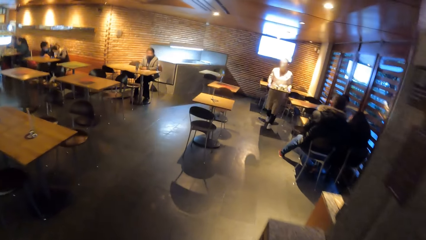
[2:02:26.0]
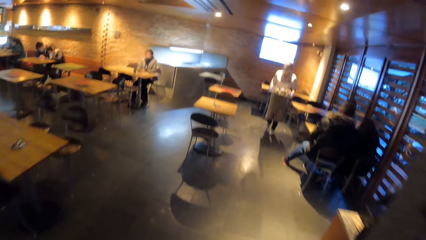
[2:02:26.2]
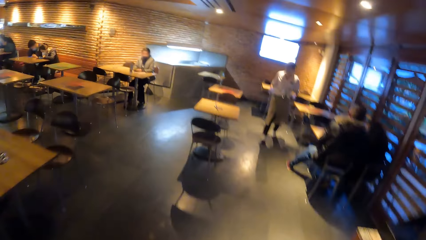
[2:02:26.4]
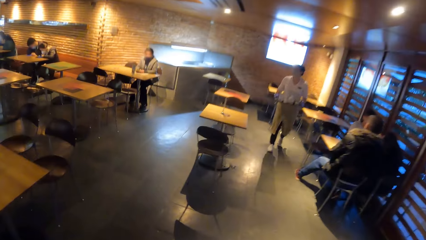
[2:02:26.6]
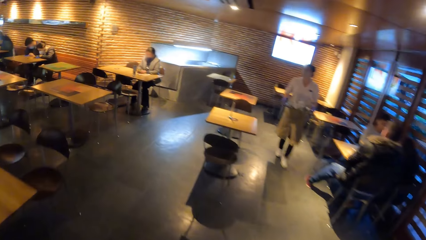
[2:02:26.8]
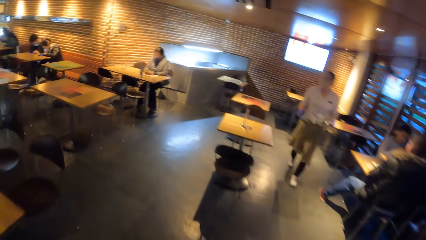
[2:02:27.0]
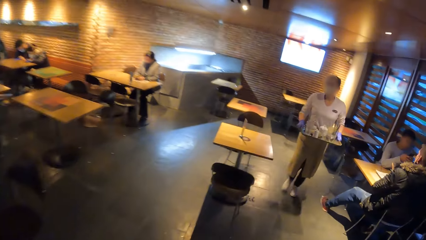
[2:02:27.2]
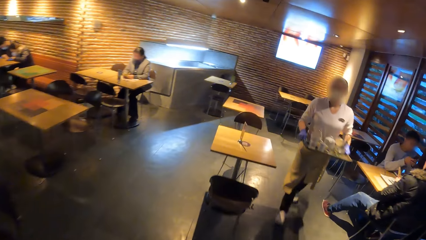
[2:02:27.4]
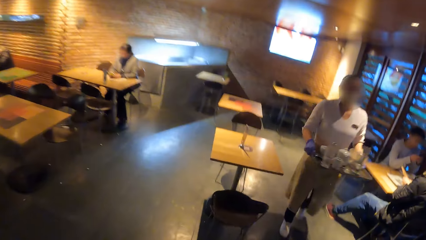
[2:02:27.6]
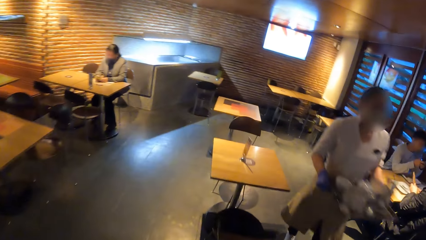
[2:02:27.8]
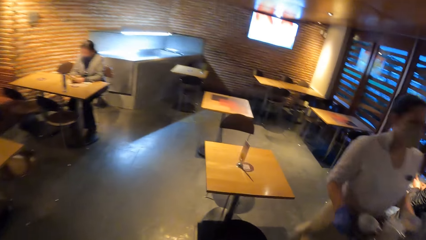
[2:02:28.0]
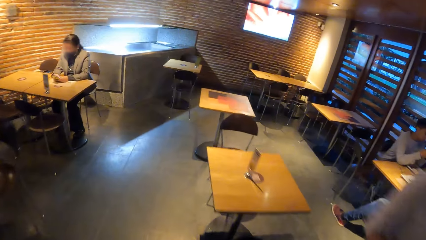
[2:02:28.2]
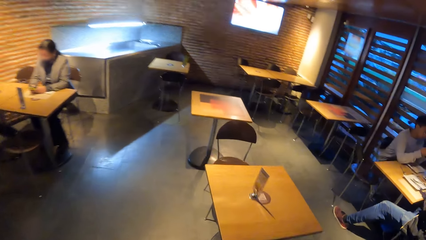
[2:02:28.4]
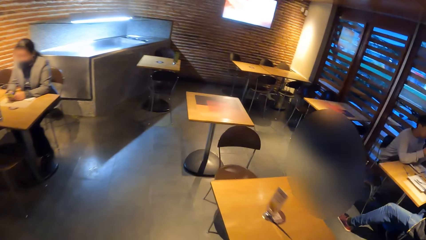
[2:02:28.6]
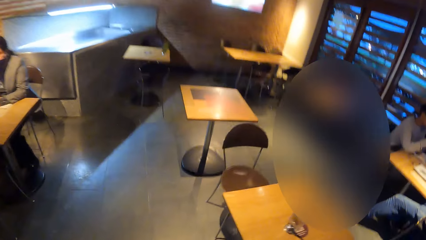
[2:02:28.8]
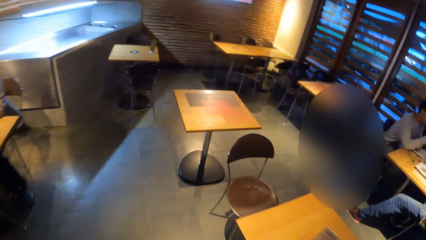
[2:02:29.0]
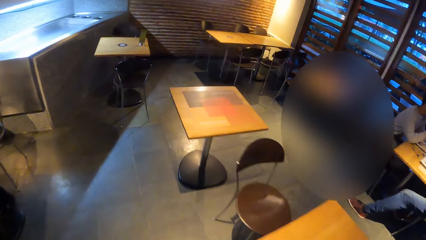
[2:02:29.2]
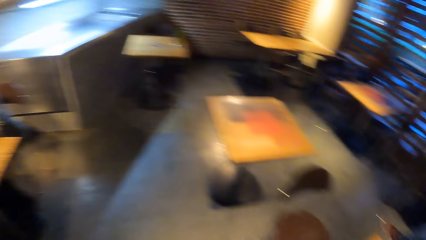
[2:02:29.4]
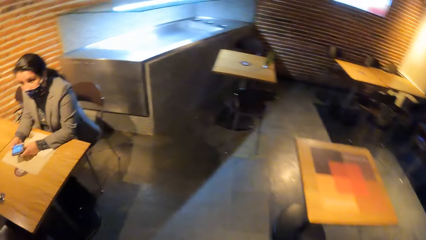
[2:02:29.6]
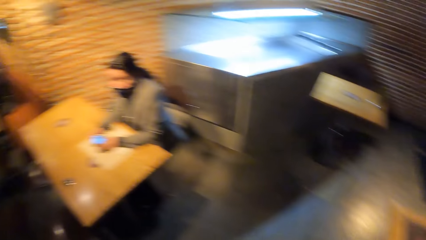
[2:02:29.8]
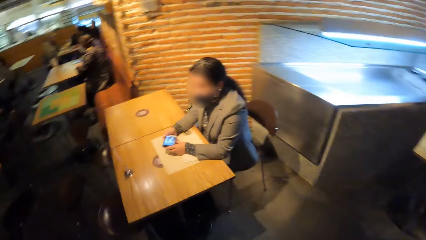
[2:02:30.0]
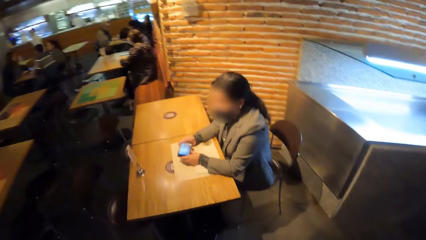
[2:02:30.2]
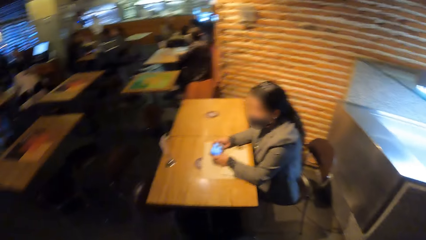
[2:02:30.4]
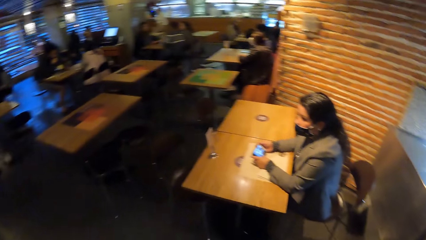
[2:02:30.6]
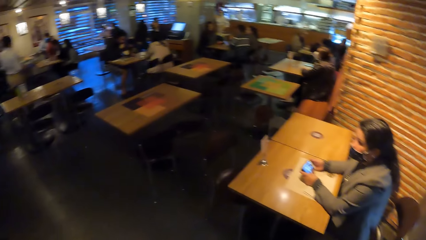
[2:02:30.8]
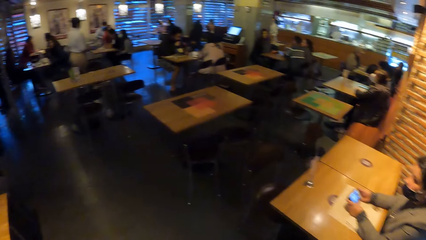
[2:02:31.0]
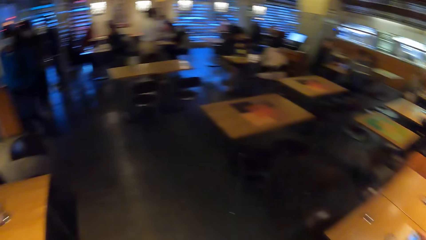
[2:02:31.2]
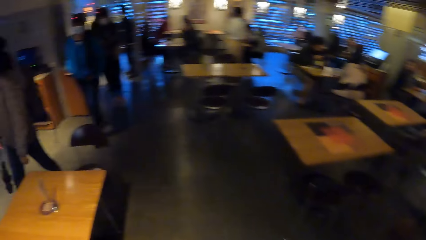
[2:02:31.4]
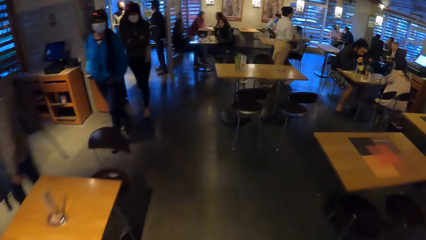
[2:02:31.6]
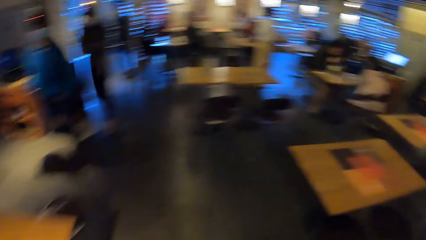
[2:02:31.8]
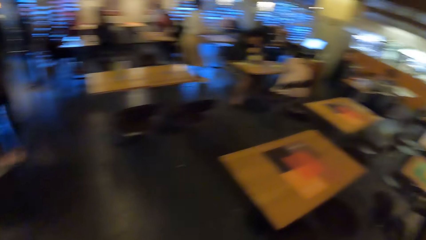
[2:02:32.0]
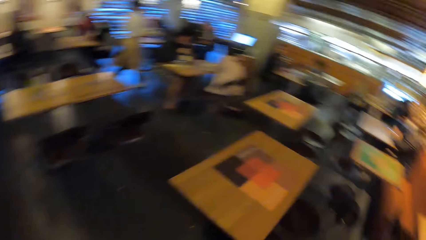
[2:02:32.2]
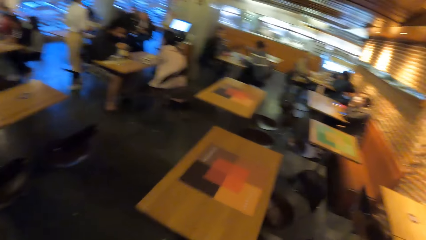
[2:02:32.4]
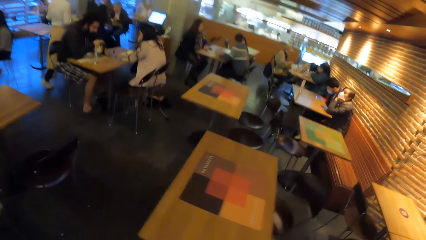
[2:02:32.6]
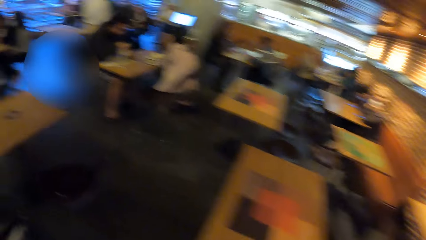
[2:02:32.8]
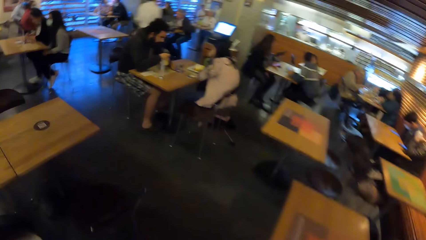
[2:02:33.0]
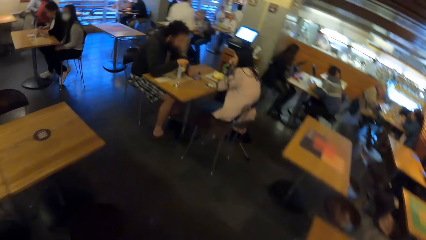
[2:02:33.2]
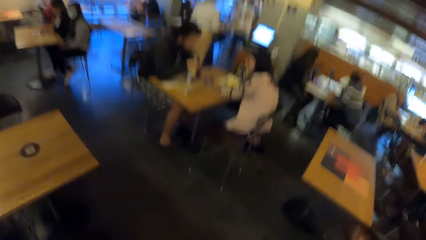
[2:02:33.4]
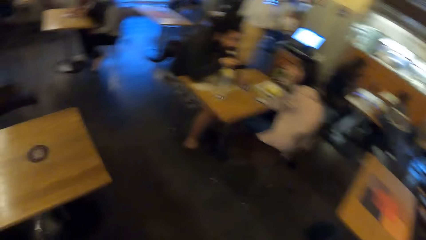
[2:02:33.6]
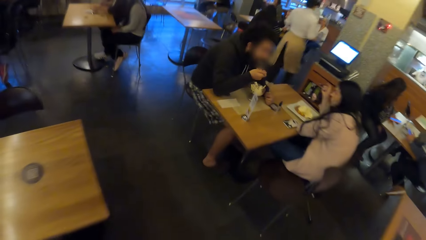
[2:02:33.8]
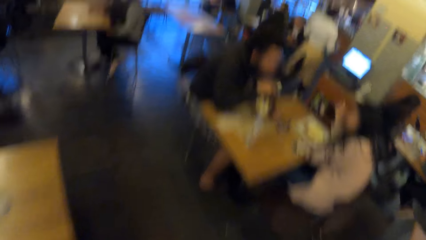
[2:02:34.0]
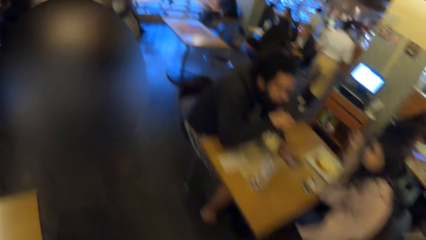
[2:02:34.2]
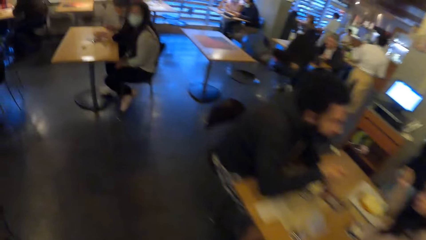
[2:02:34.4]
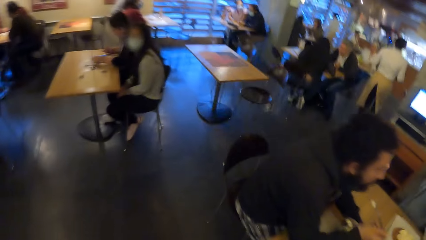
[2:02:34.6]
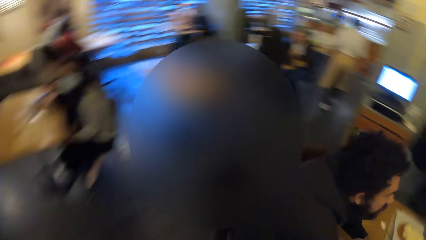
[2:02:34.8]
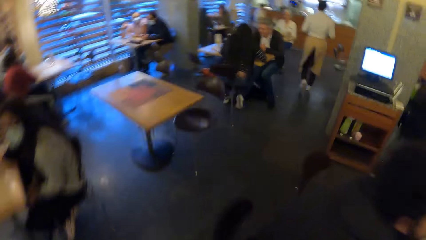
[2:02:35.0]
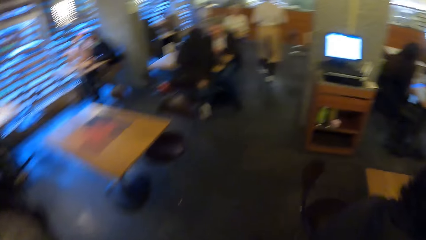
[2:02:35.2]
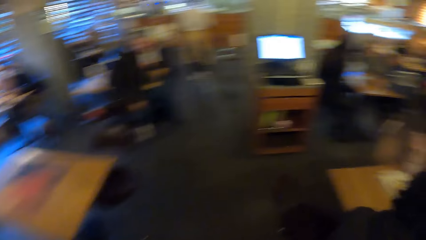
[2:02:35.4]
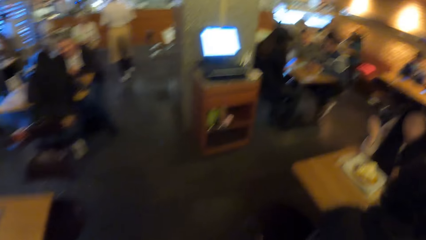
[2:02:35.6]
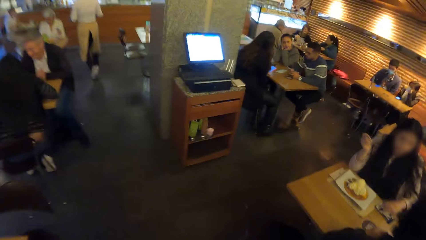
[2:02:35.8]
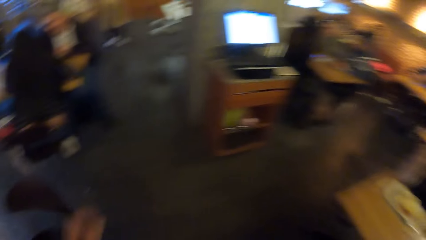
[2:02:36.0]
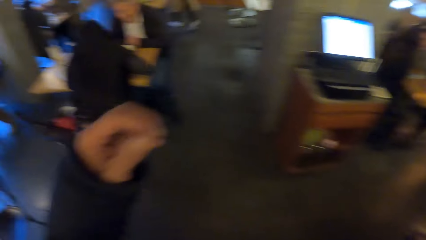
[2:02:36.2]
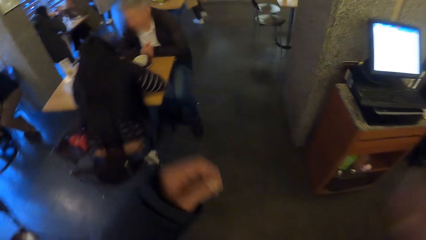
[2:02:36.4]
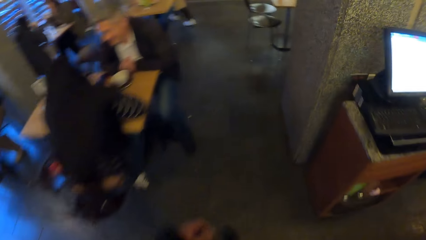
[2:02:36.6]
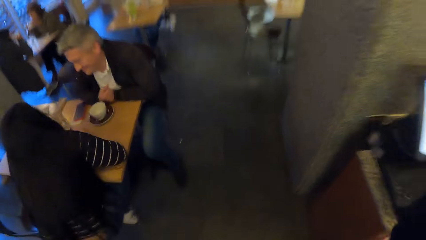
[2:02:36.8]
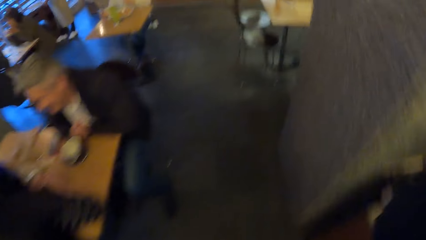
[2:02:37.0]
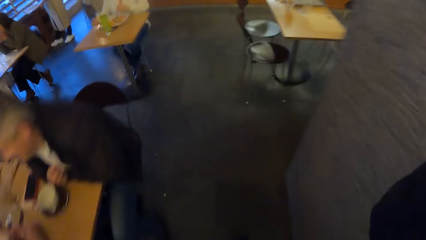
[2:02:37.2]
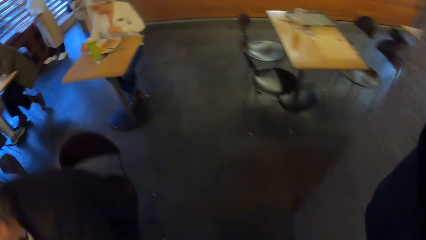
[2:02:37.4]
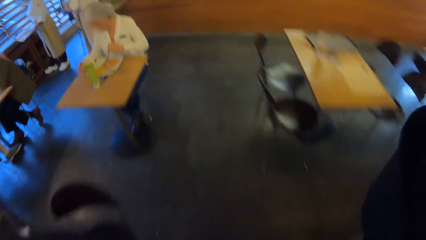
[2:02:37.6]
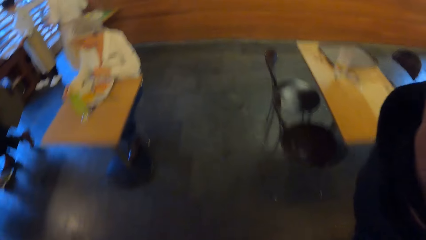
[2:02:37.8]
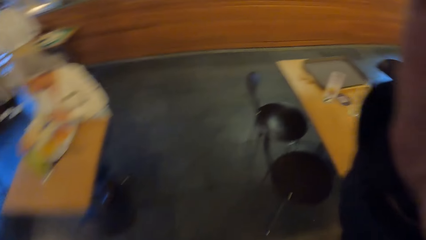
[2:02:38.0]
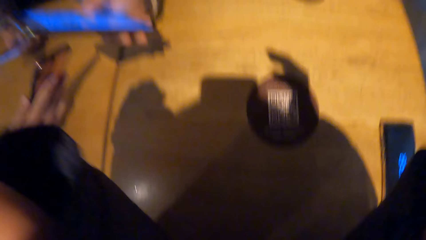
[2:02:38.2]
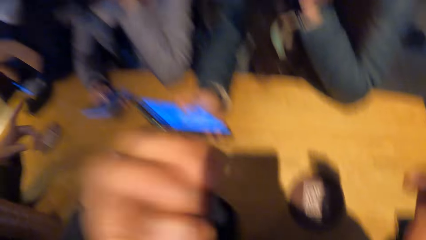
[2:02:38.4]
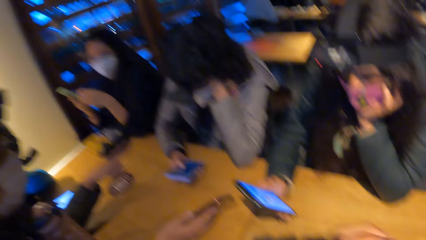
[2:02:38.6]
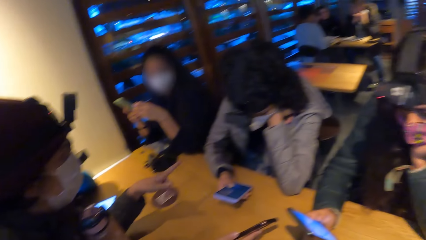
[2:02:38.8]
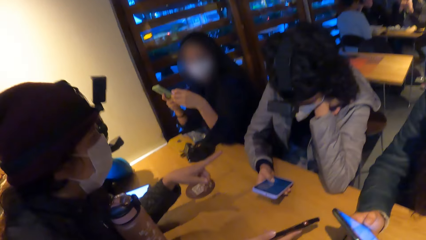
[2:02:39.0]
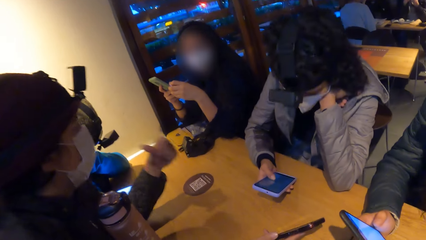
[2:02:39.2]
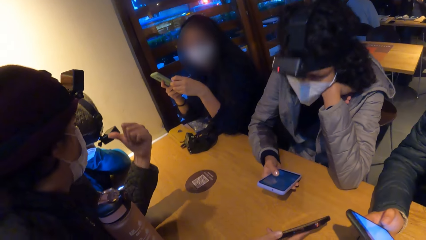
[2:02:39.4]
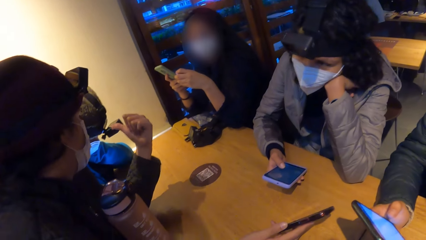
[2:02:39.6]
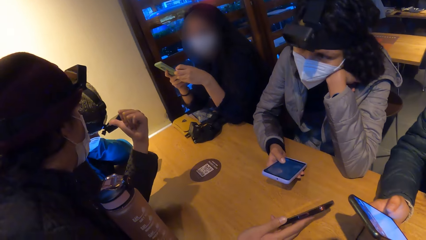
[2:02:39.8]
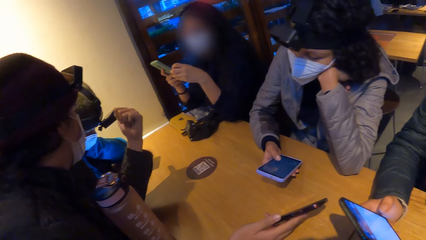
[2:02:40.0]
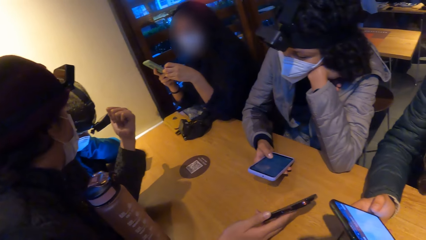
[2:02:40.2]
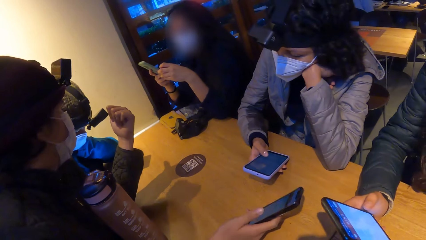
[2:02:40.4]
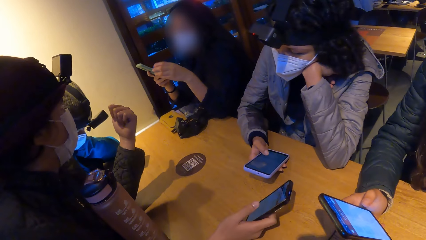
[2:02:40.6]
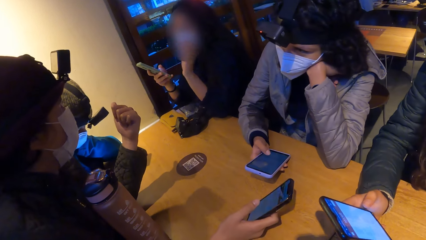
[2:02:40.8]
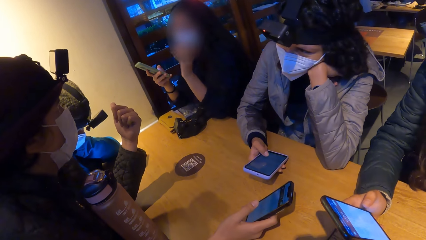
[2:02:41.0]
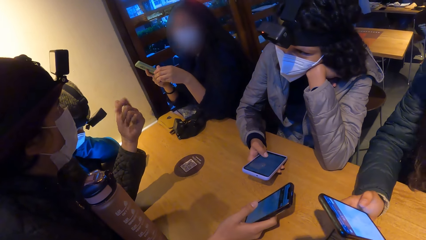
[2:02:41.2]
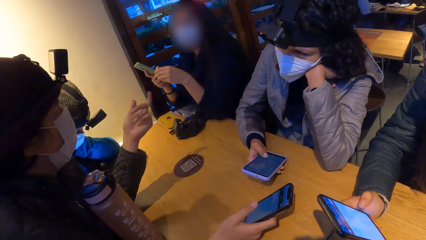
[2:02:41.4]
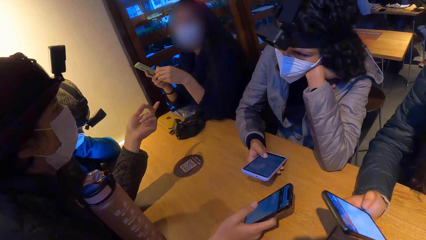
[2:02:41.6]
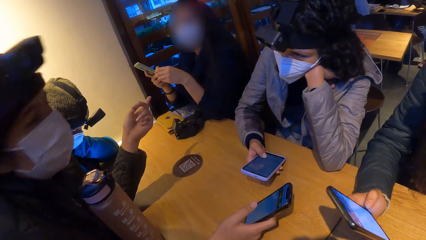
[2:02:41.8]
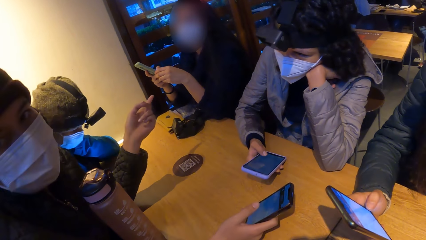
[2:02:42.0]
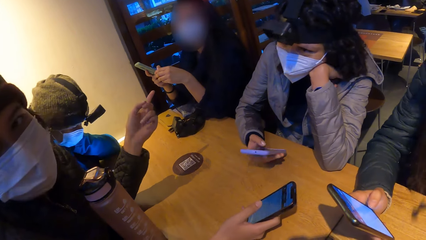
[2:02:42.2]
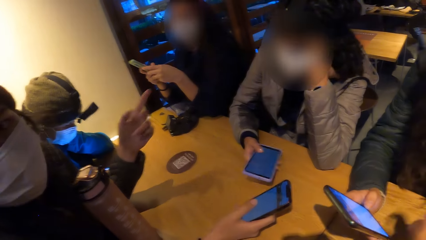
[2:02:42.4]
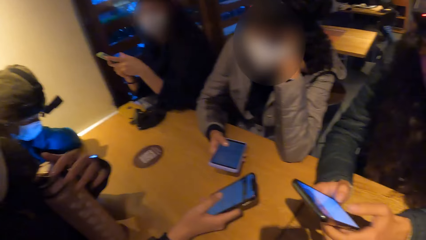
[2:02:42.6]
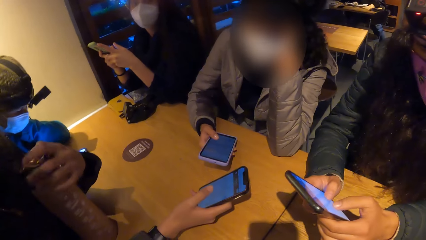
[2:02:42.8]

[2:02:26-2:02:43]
The camera wearer walks to the cafeteria. She raises her left hand. She adjusts her camera with her right hand. She holds her camera in both hands. She places her hands onto a table. A man interacts with the camera wearer and a group of people at the table. The man gesticulates with his left hand. The man holds a phone in his right hand. A woman operates a phone in both hands. Another woman operates a phone in her right hand. A third woman points at a fourth woman. The fourth woman nods the head. The third woman looks at the camera wearer. The man holds a water bottle on the table with his left hand.
